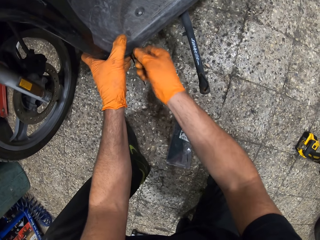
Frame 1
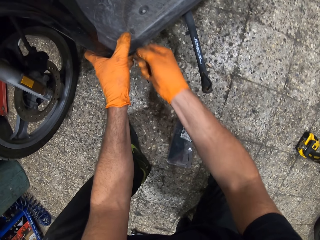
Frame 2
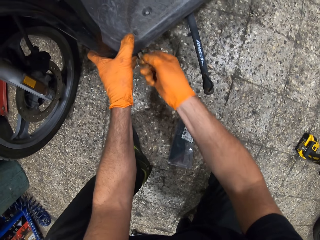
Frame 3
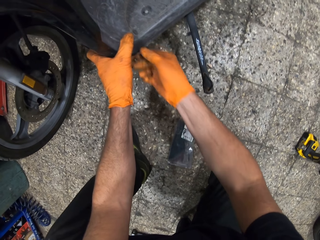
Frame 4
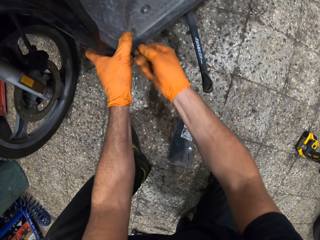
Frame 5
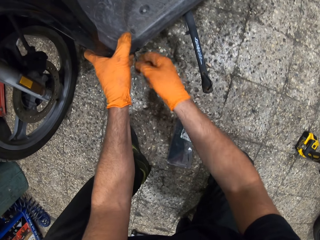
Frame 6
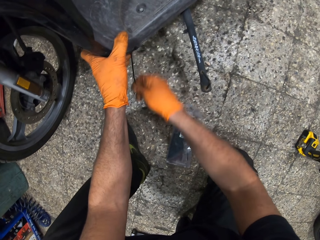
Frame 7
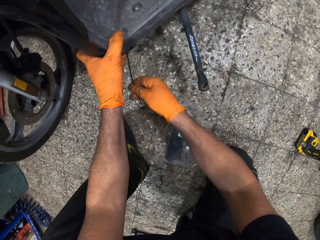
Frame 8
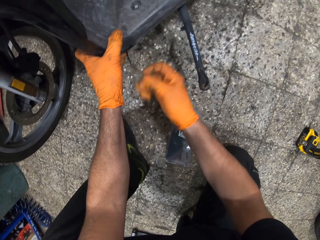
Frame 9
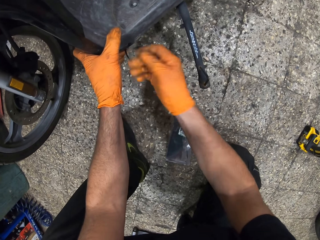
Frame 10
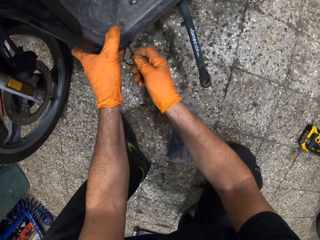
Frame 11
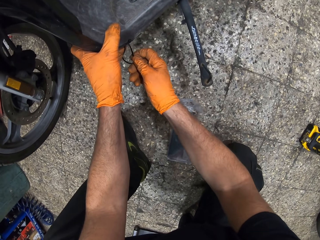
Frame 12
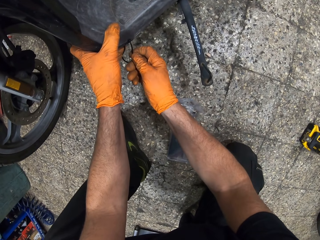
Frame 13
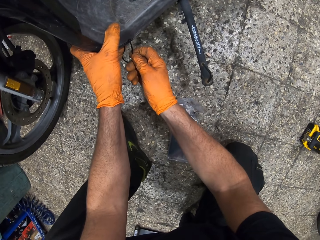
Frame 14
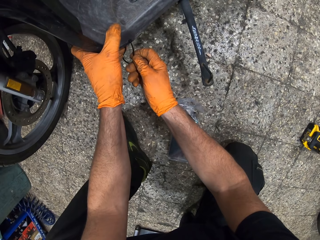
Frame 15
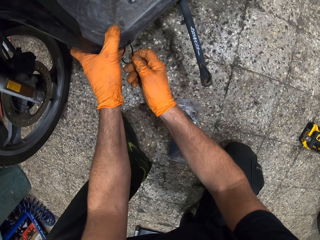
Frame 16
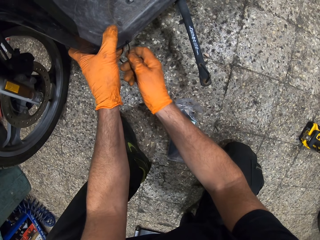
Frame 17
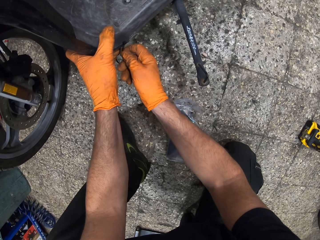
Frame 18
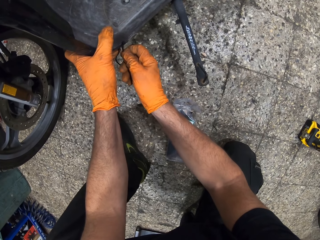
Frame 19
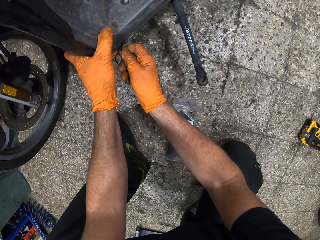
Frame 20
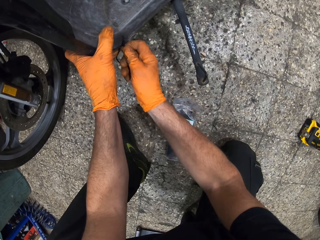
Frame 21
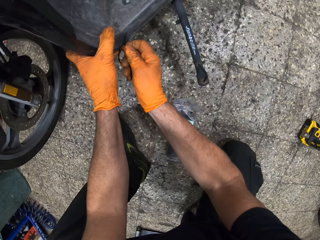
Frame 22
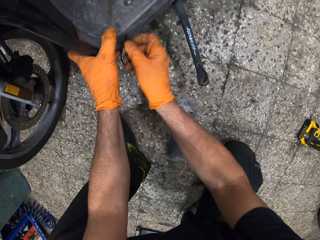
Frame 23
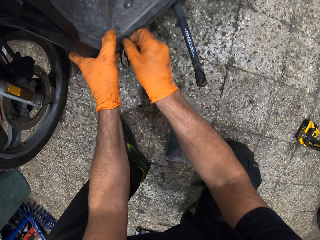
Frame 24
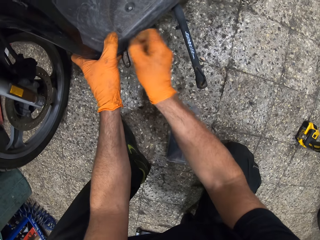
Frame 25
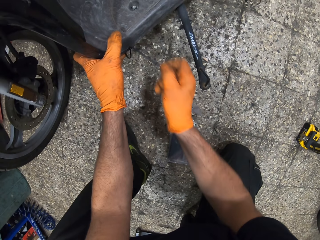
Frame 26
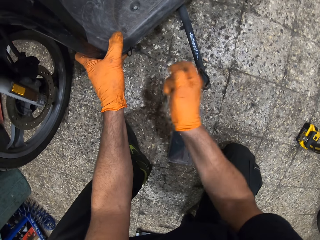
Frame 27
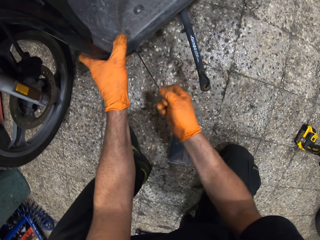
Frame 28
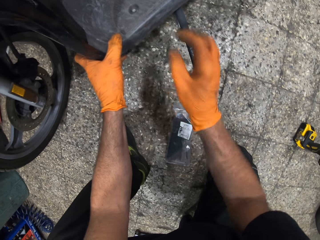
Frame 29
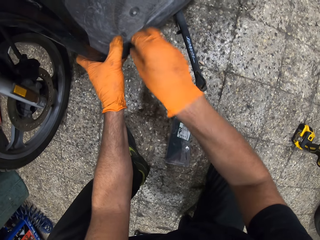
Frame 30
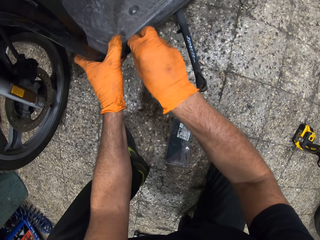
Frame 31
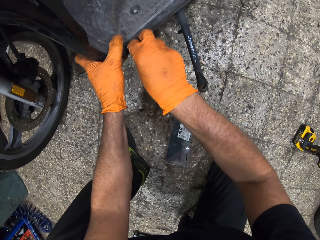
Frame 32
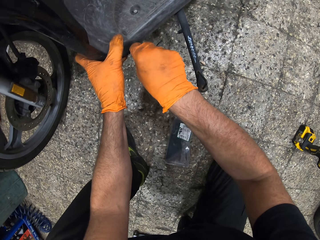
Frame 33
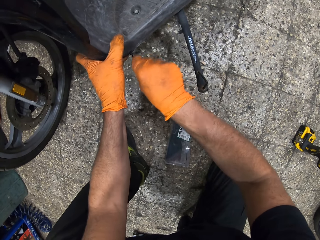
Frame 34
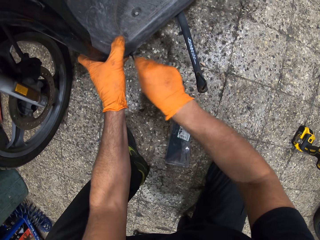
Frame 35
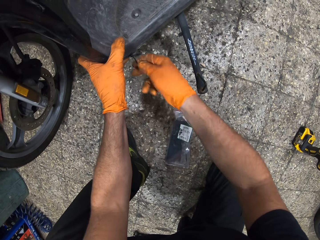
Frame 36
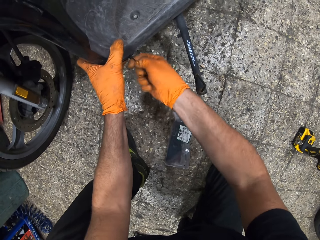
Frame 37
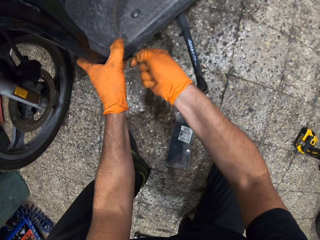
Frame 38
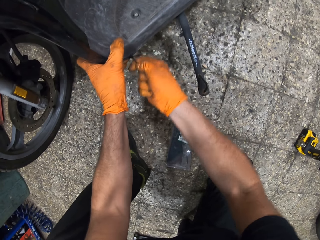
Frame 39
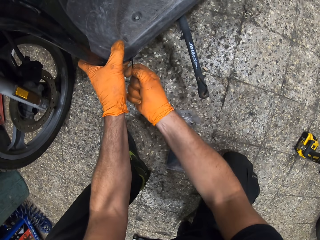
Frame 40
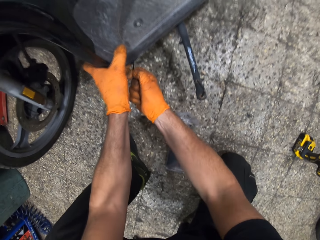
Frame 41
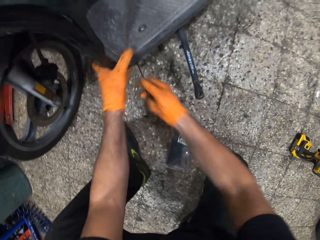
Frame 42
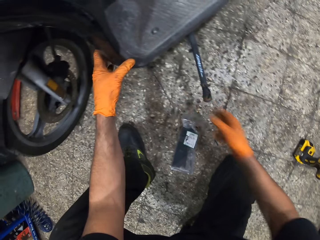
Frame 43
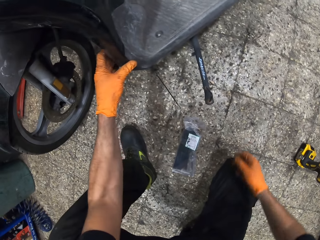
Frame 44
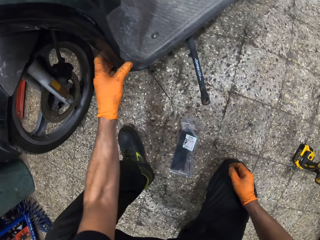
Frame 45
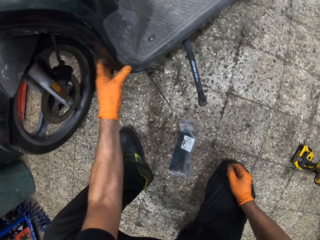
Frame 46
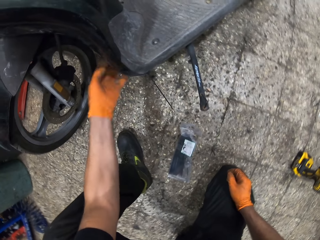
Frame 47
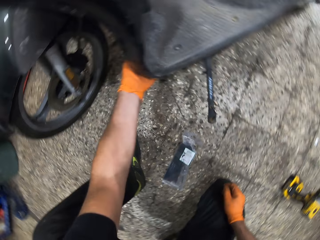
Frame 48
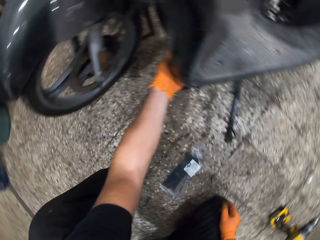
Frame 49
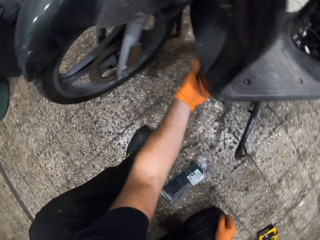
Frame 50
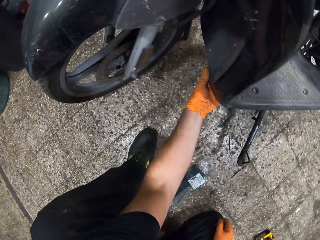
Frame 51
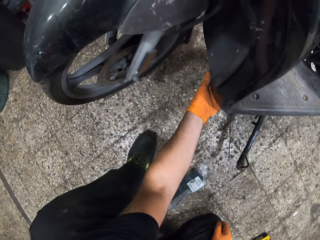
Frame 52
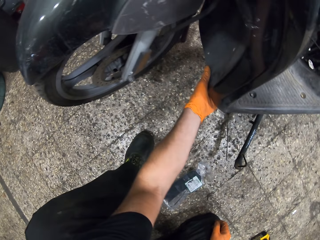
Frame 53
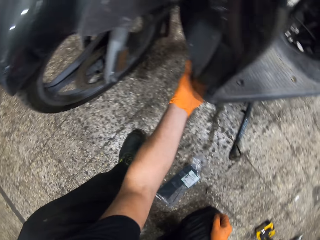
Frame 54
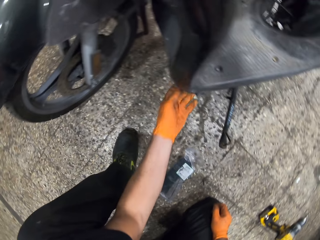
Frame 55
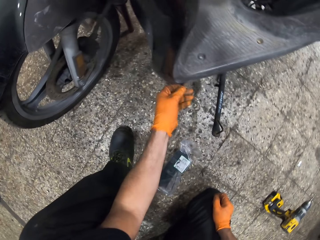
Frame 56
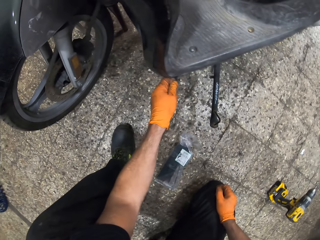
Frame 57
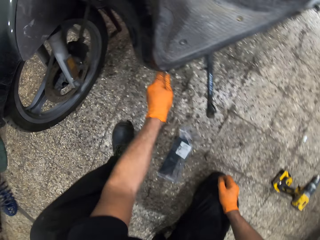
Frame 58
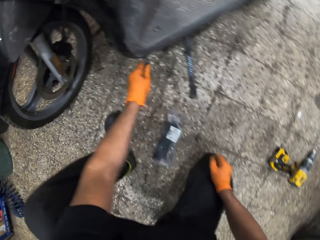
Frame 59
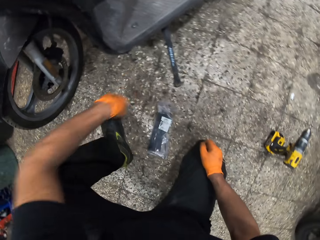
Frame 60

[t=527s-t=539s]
The camera wearer pushes the zip tie or cable tie through the hole. He ties the cable tie. He pulls the cable tie with his right hand. He adjusts the scooter motorcycle's front cover with his left hand. He touches underneath the motorbike.

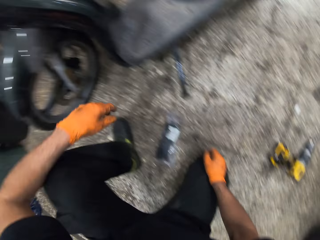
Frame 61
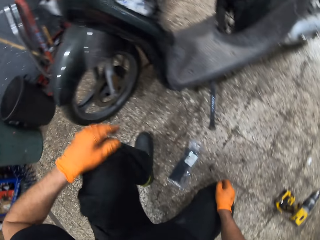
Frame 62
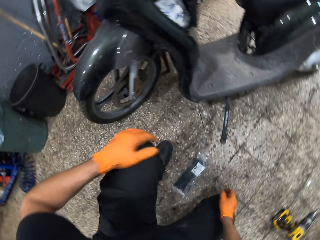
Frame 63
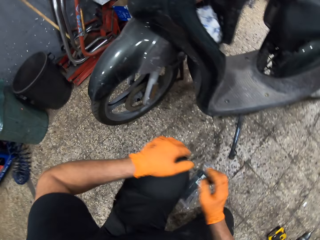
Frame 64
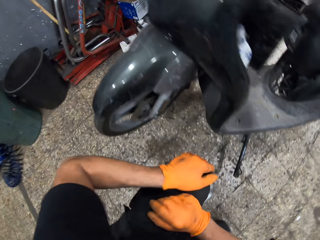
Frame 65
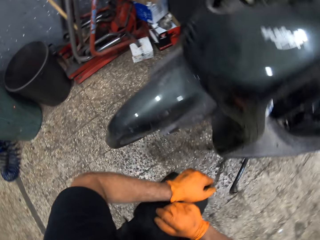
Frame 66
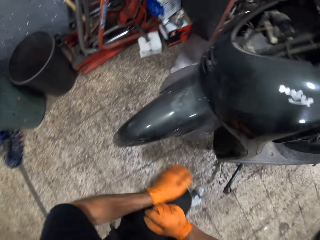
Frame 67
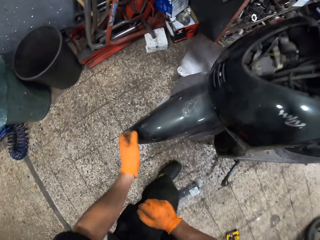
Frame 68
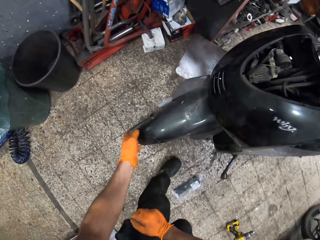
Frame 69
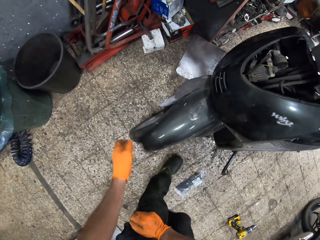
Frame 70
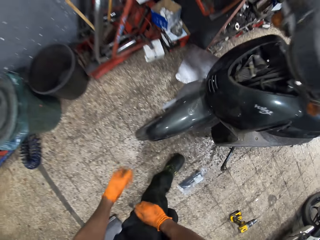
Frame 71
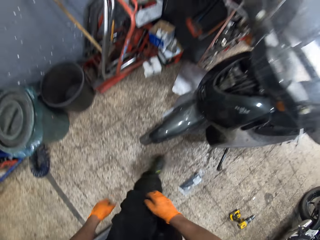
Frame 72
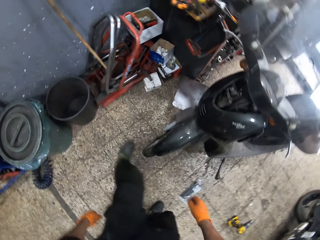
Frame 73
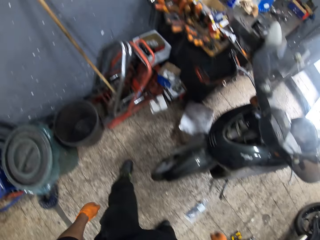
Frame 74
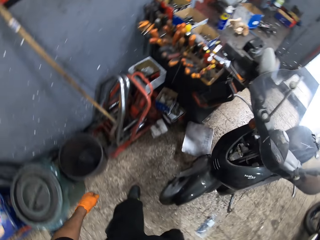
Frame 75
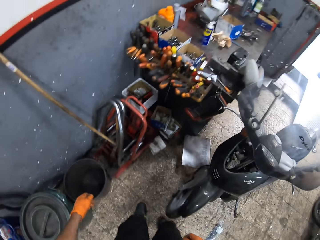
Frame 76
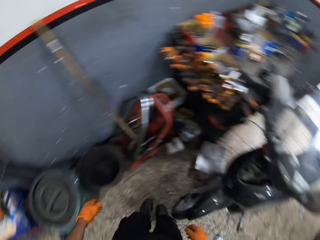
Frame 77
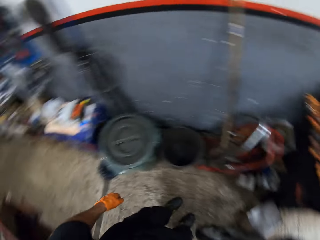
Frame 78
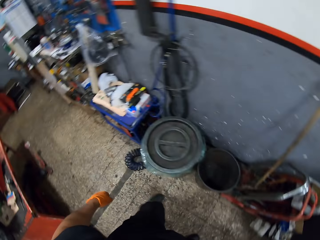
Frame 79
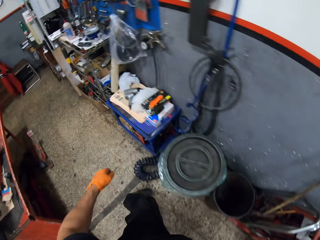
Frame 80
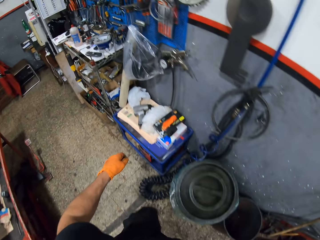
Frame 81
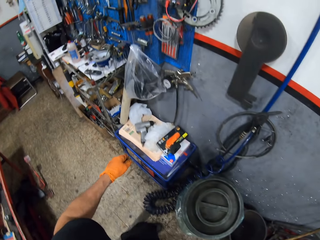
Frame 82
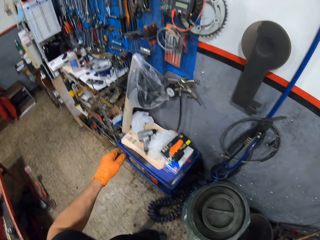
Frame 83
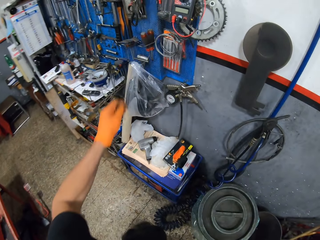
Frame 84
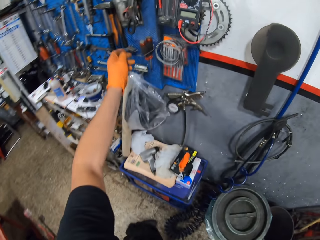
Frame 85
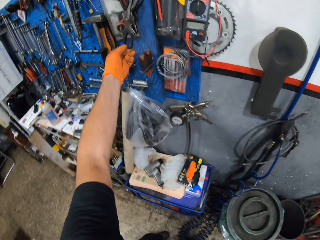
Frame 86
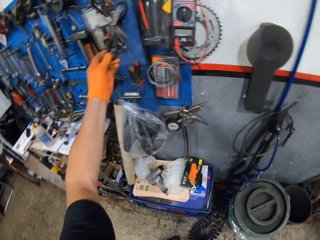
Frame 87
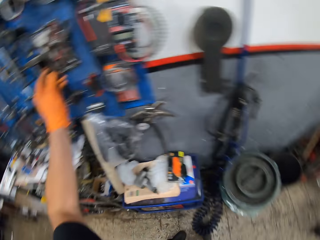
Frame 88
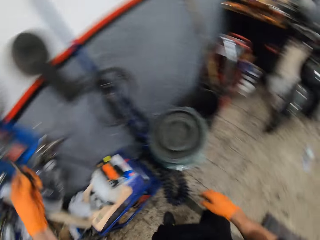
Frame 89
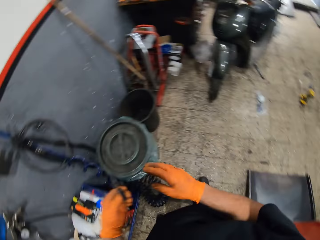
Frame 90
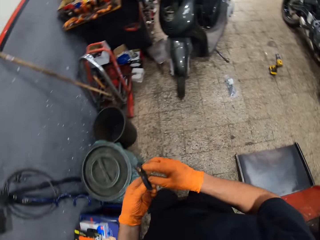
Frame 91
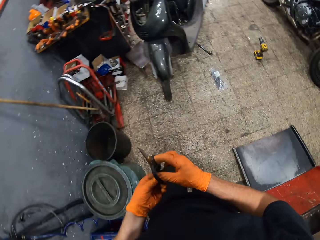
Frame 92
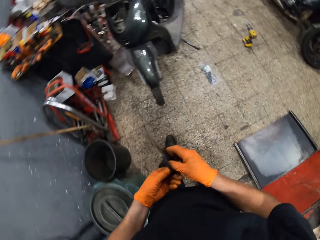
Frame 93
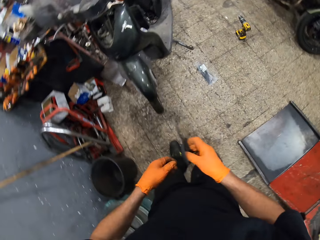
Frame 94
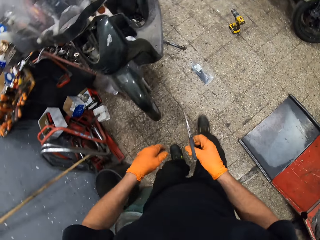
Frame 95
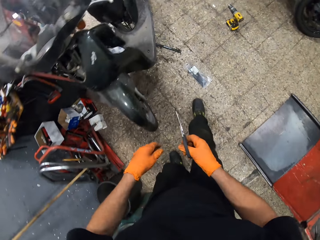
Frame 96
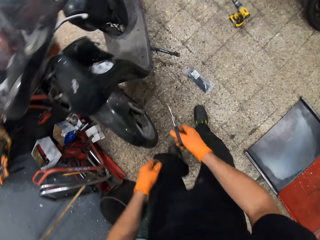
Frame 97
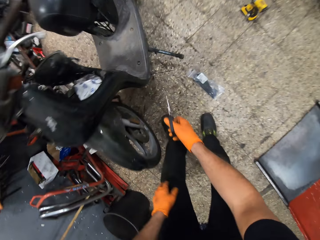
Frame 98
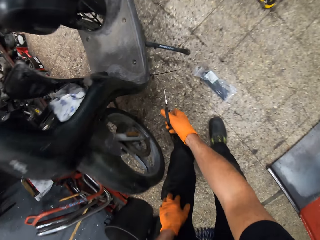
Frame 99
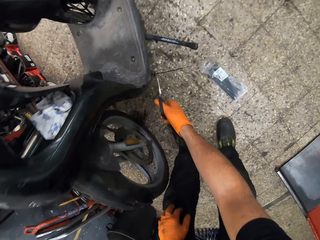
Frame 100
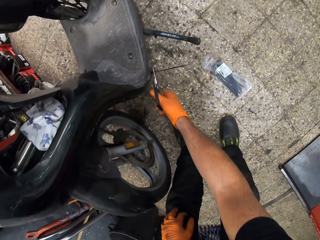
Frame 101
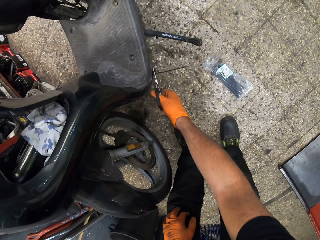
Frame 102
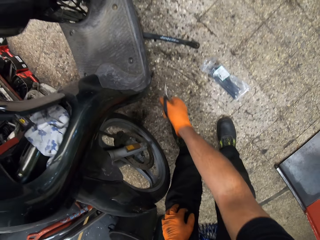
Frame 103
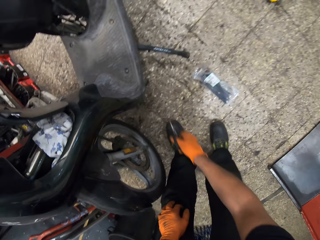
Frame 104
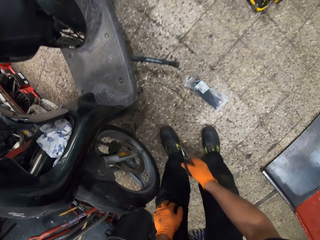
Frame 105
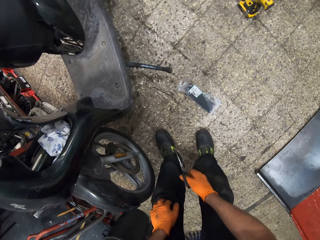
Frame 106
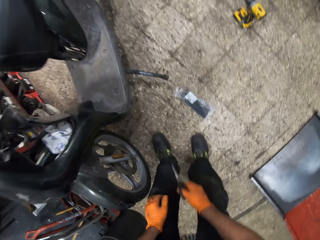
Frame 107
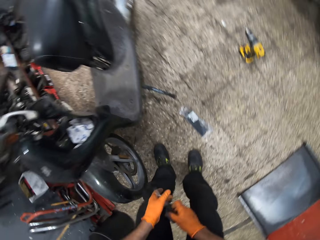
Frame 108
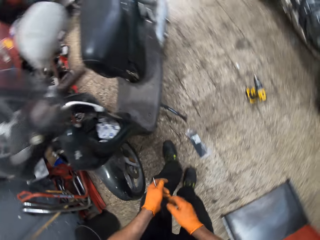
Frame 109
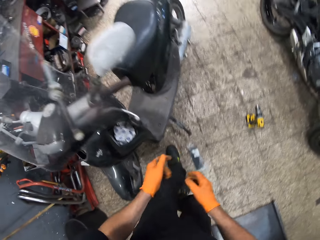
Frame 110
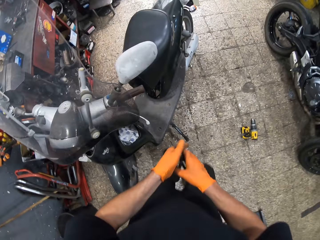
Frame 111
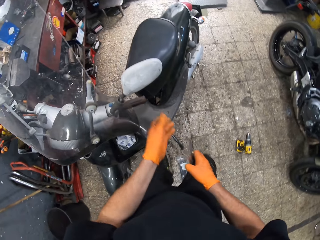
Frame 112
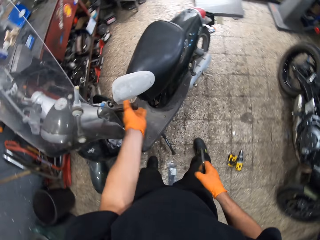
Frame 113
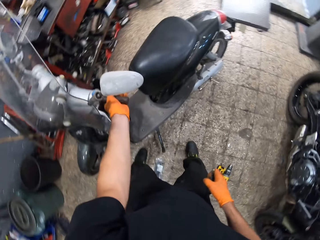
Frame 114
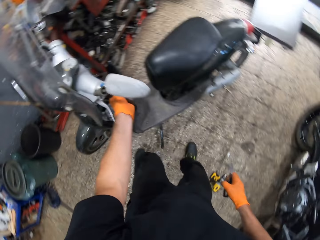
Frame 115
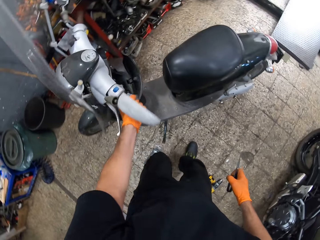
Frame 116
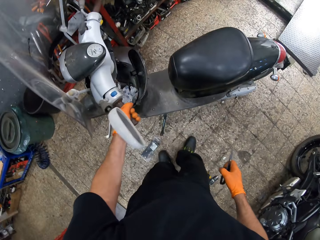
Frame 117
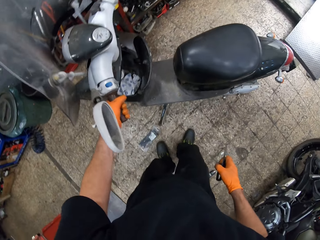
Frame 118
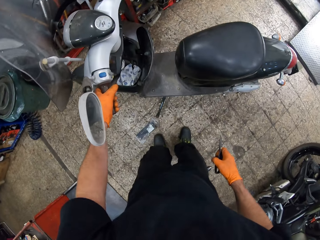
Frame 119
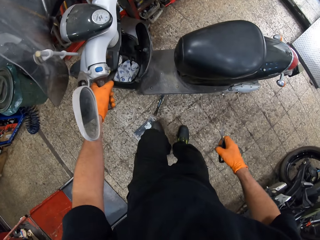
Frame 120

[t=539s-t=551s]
The camera wearer pulls the cable tie with his left hand. He puts his left hand on his knee. He stands up. He shakes the scooter motorcycle's mudguard with his left hand. He pushes up the mudguard. He walks. He picks up a pair of scissors from a wall tool holder. He passes the pair of scissors to his right hand. He walks. He bends over. He cuts the extended end of the cable tie with the pair of scissors. He passes the pair of scissors to his left hand. He rises up. He passes the pair of scissors to his right hand. He holds the scooter motorcycle's throttle with his left hand. He turns the steering wheel. He turns the scooter motorcycle.
